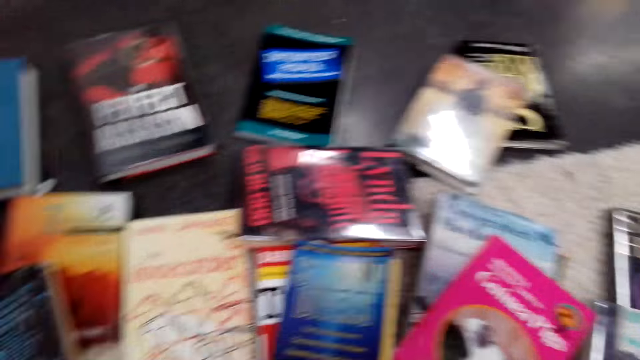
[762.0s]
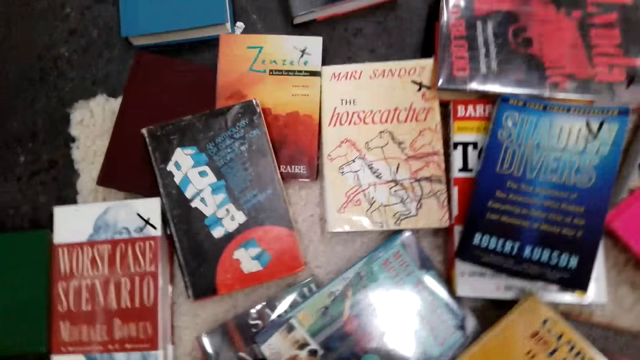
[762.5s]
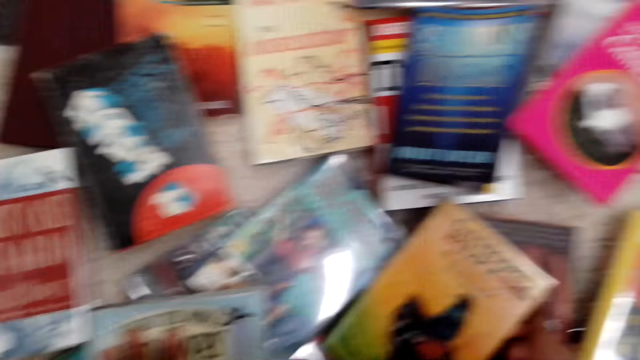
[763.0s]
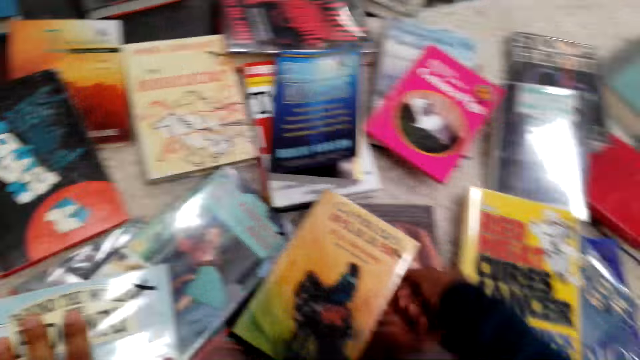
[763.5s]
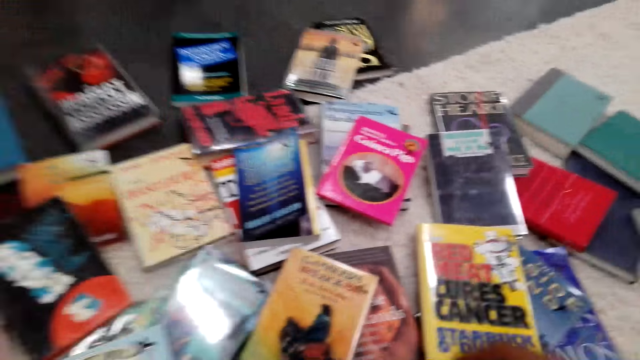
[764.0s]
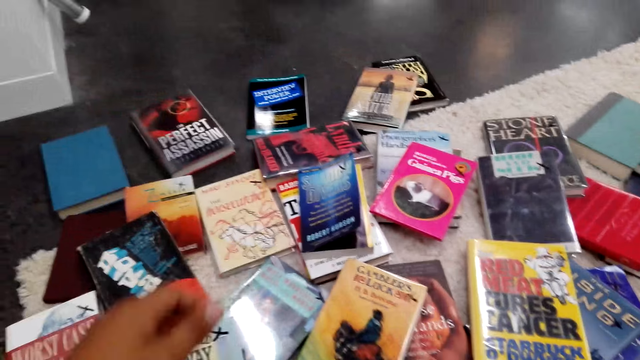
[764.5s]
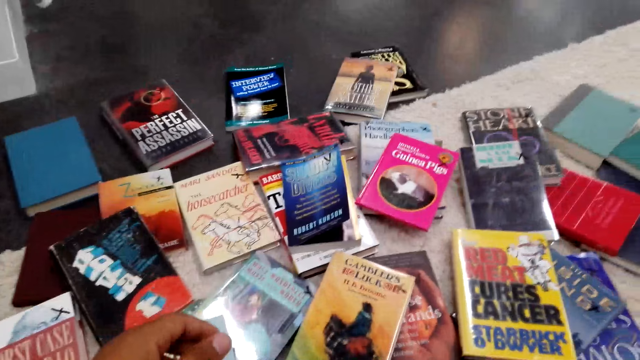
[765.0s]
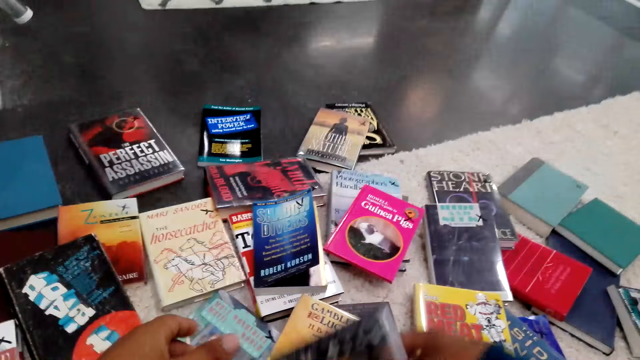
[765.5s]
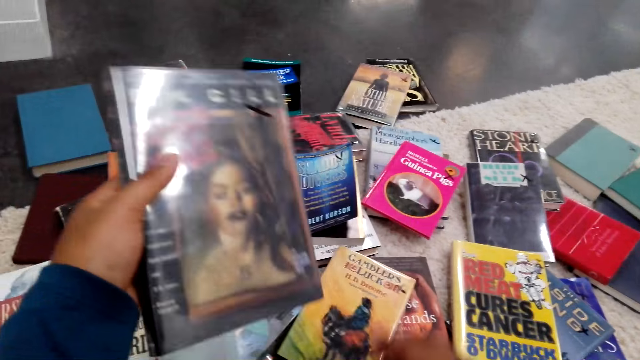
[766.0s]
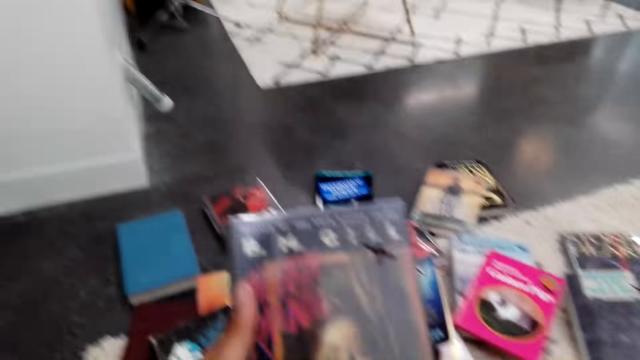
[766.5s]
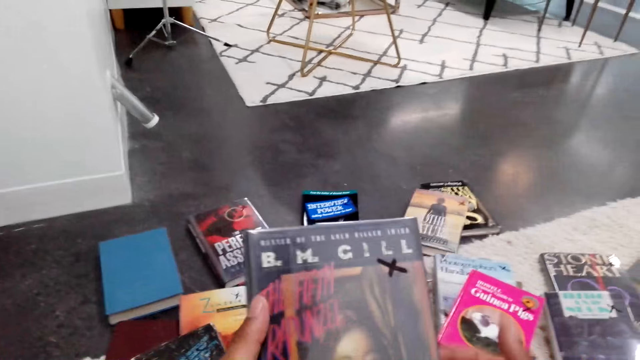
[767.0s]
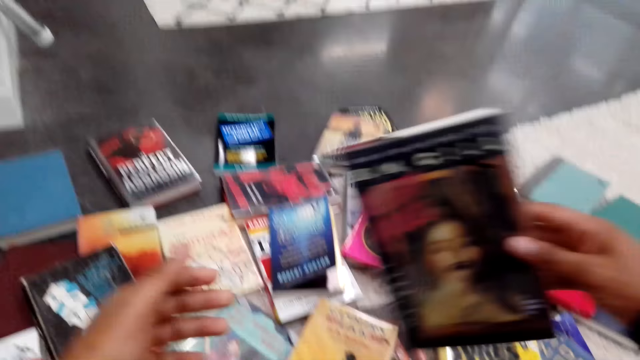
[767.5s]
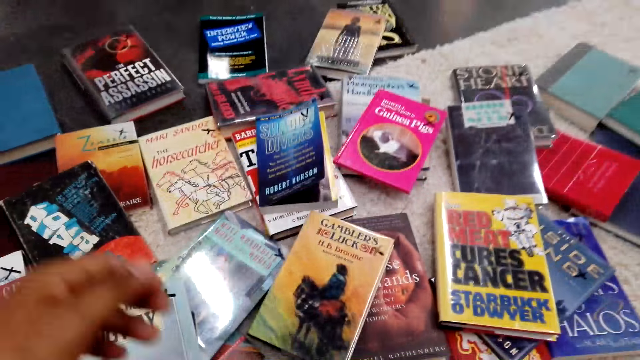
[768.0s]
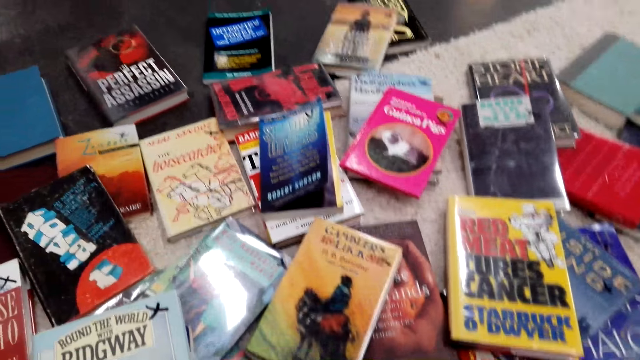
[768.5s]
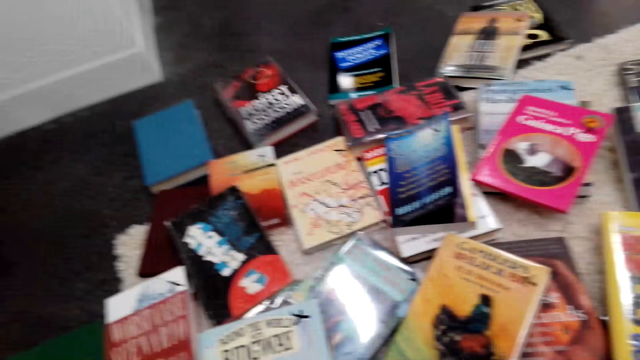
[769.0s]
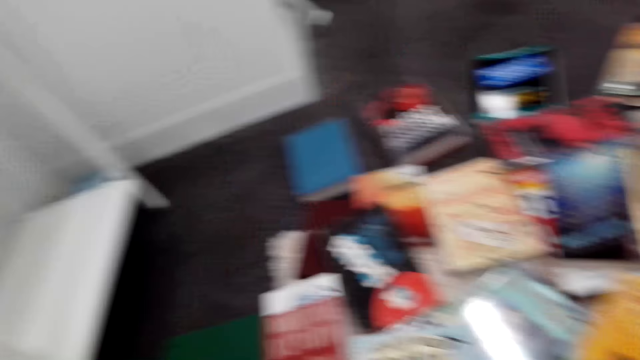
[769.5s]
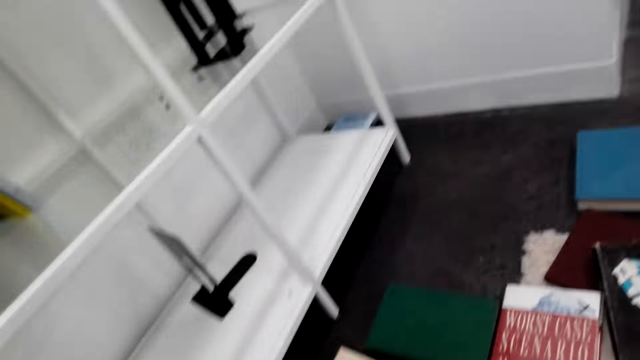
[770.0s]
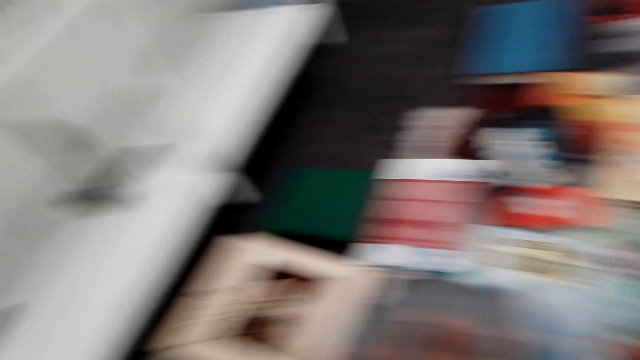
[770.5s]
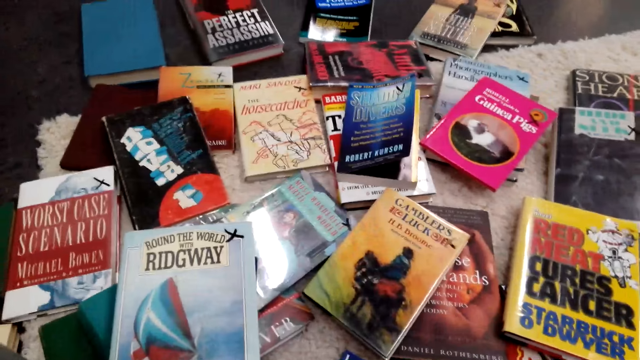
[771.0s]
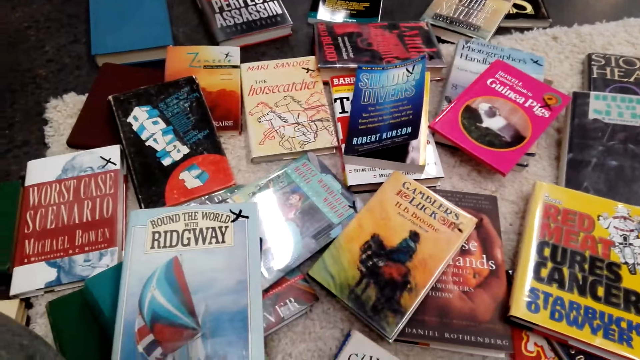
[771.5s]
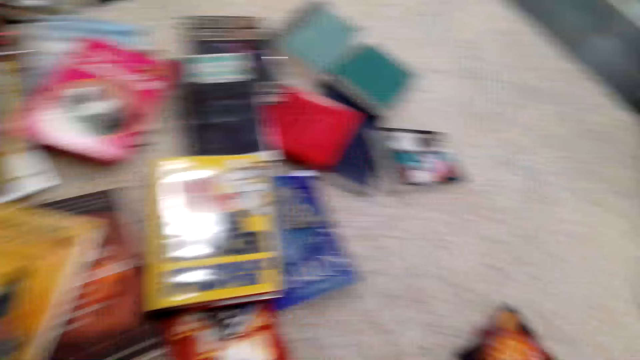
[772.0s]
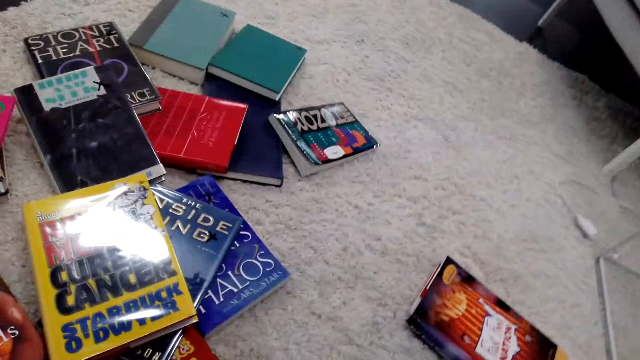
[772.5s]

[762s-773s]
The camera wearer looks around. They look at the books. They move the hands down. They pick a book. They lift a hand up. They read the book cover. They lift the book up. They put the book down. They put the hands down. They look at books on the floor. They arrange the book. They look around.

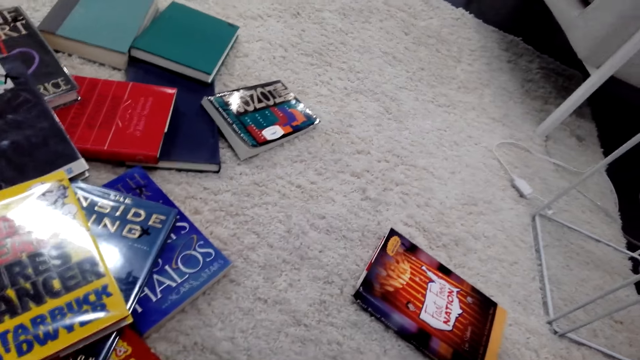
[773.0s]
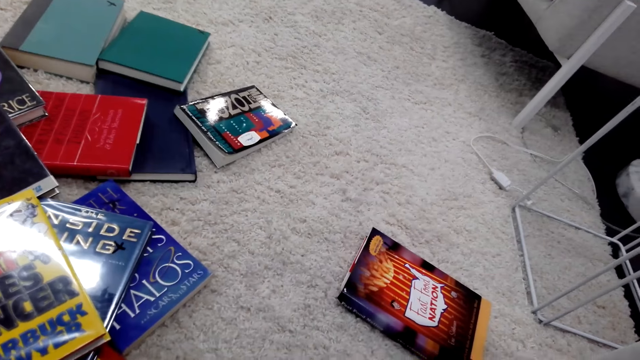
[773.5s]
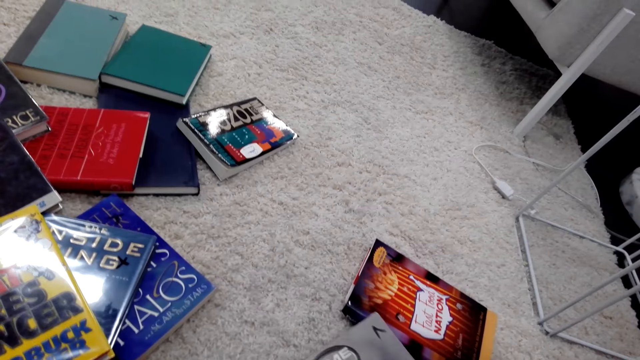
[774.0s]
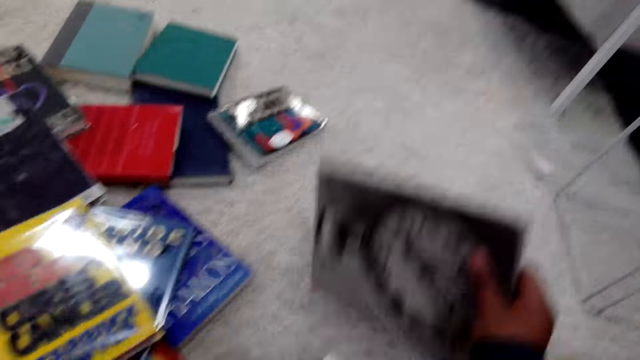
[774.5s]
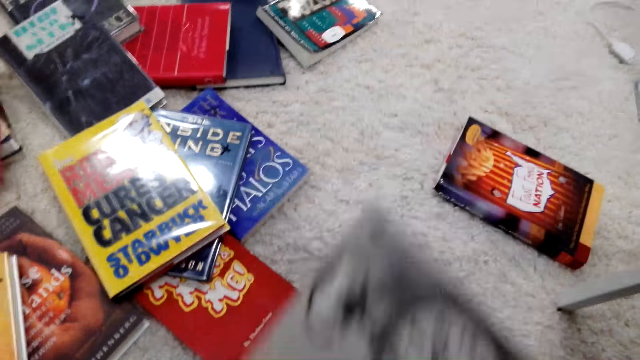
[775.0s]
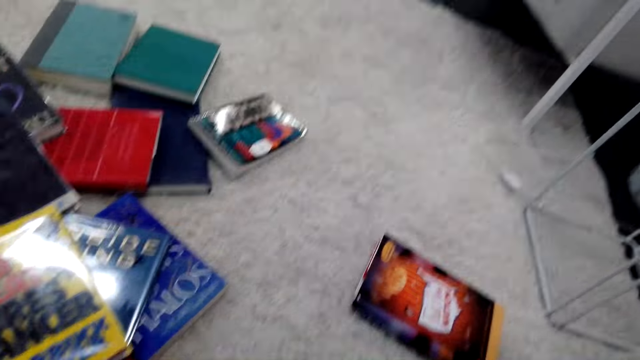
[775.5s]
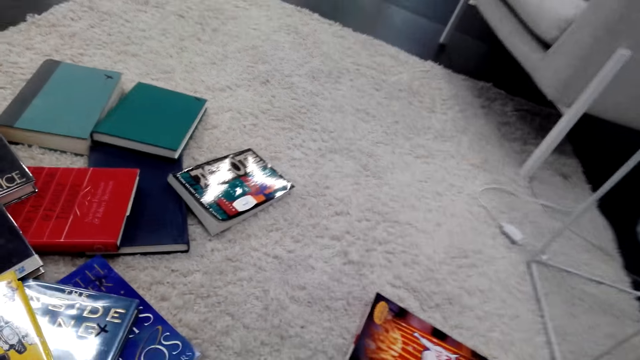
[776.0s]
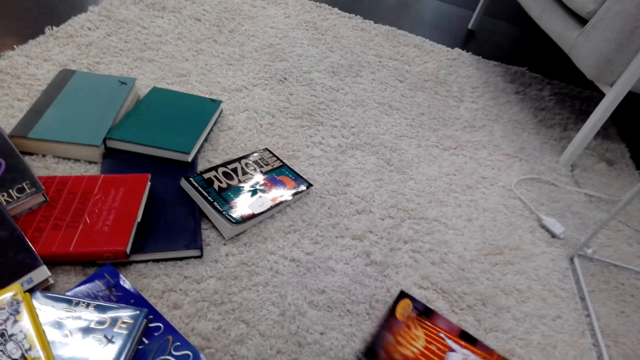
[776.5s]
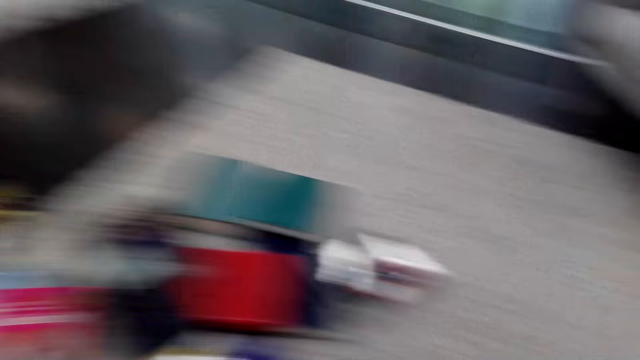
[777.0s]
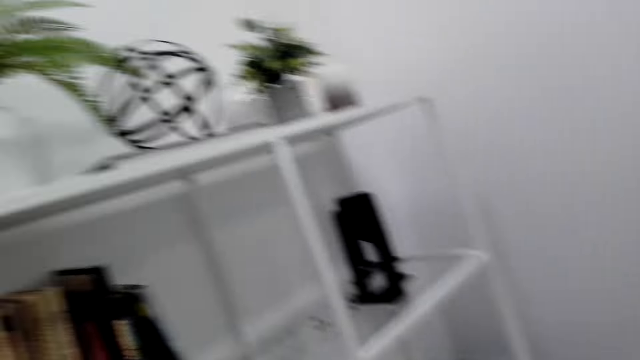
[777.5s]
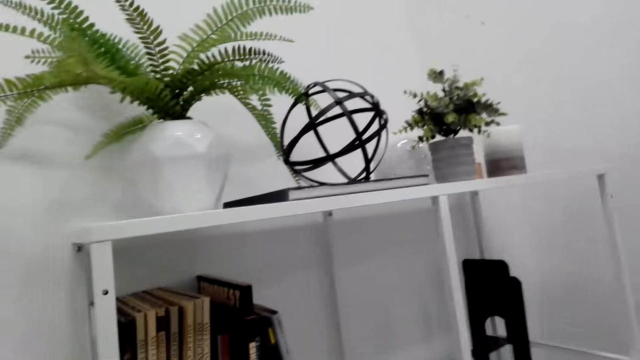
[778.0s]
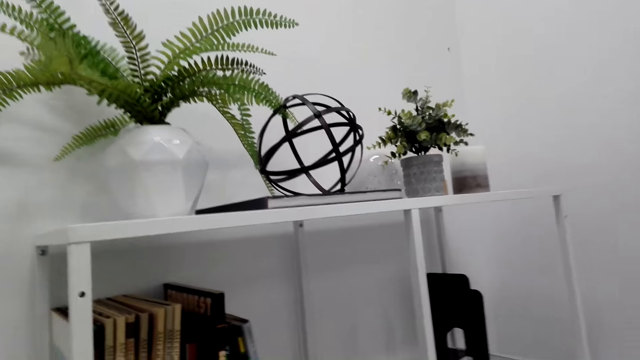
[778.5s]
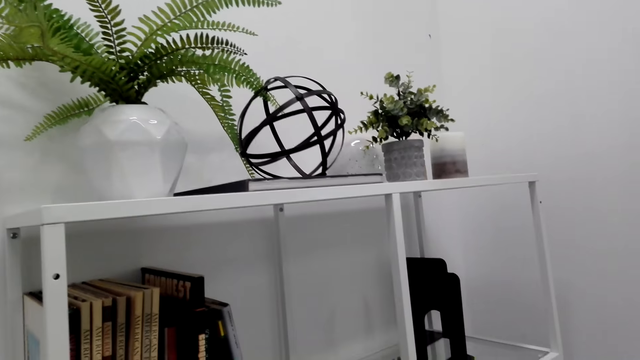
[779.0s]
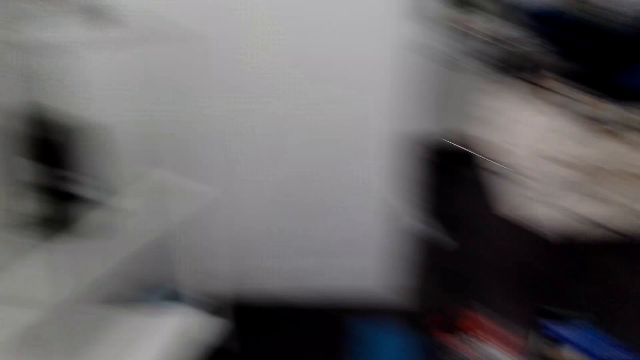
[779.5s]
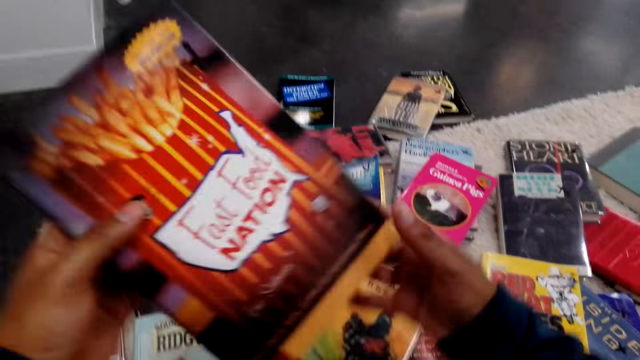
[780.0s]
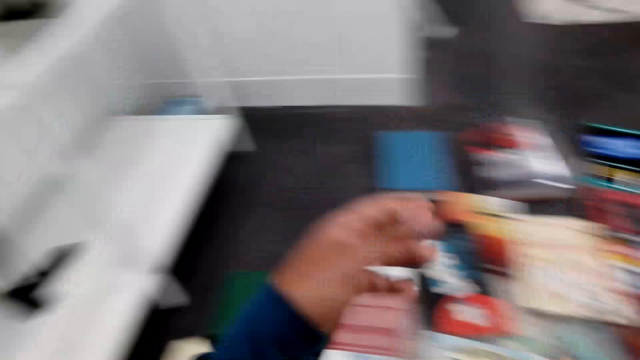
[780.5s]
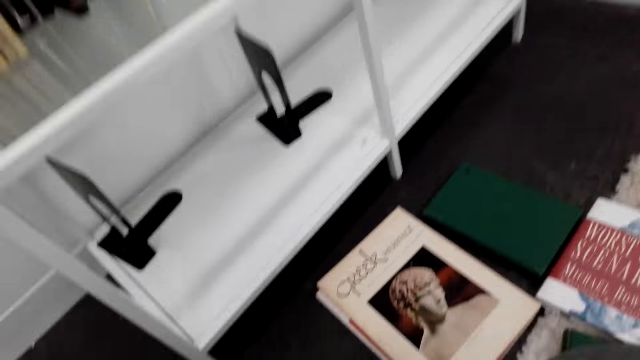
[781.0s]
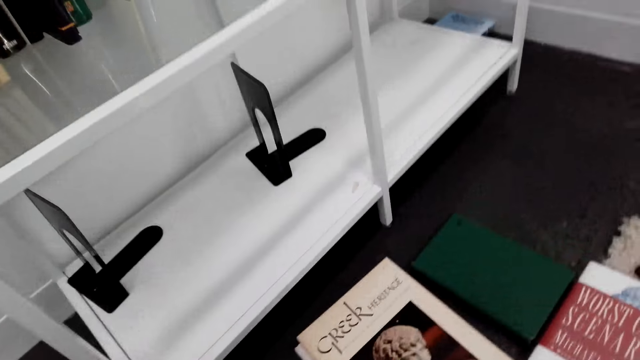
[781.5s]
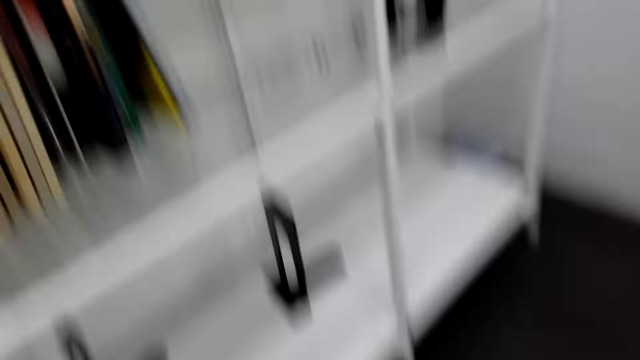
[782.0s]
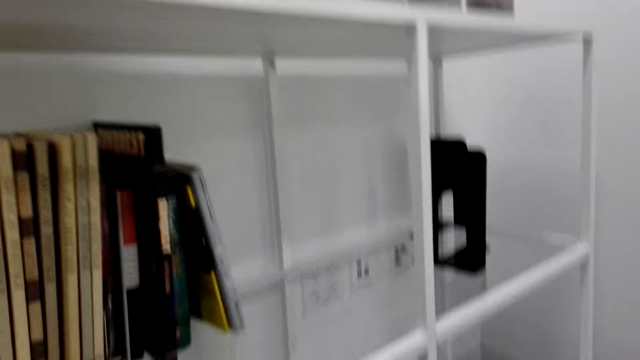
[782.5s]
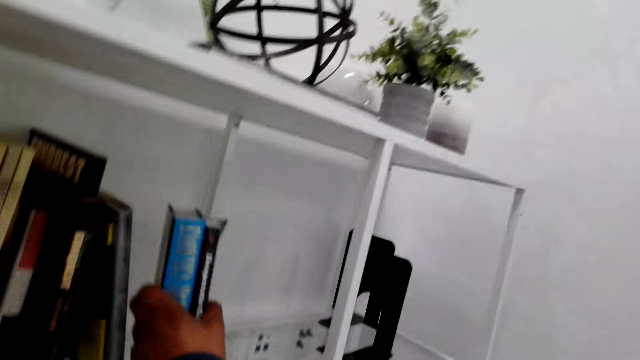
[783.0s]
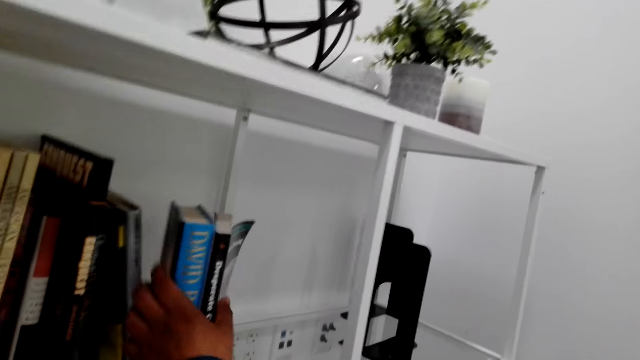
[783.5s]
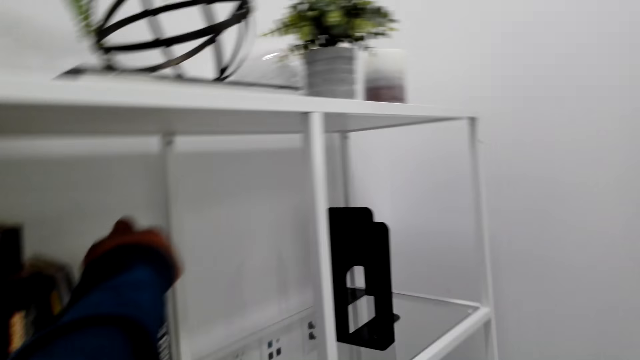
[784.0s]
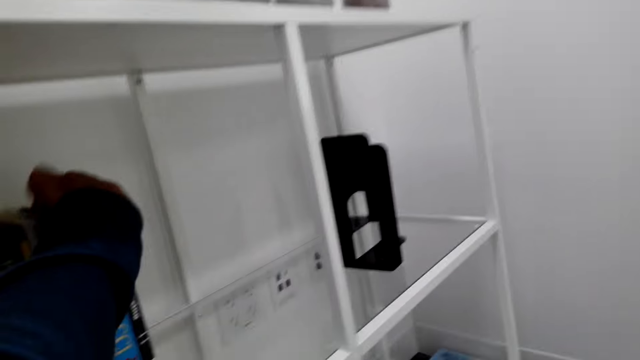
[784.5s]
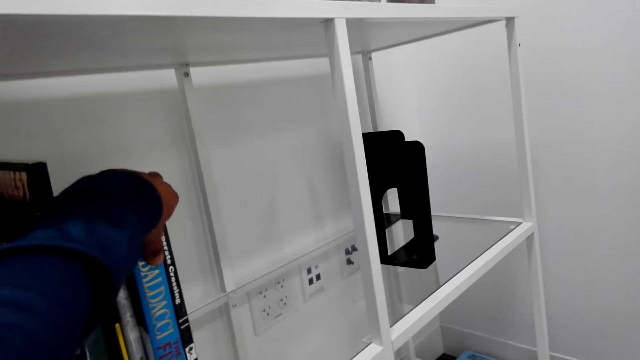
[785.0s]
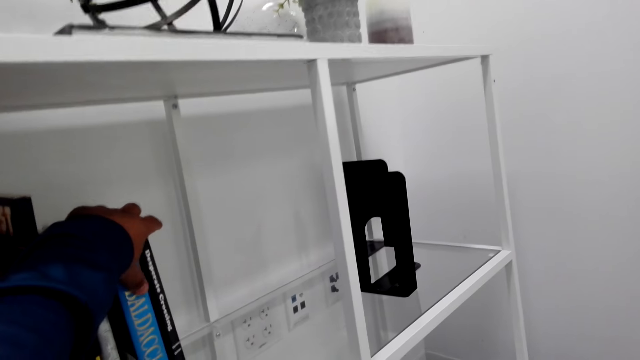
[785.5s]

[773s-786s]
The camera wearer picks a book. They look around and lift the book up. They pick another book. They face the bookshelf. They turn around. They stare at the shelf. They hold the book. They look at the shelf. They turn around. They lift the book up. They arrange the books on the bookshelf. They look at the shelf. They look down. They put the books on the shelf. They lift the book up.
